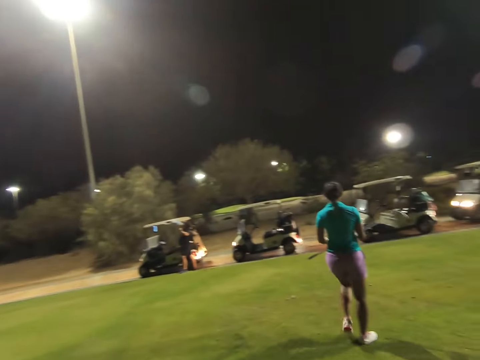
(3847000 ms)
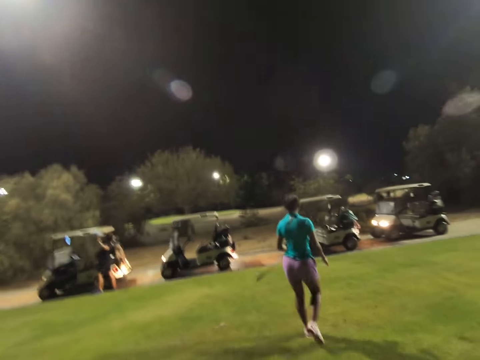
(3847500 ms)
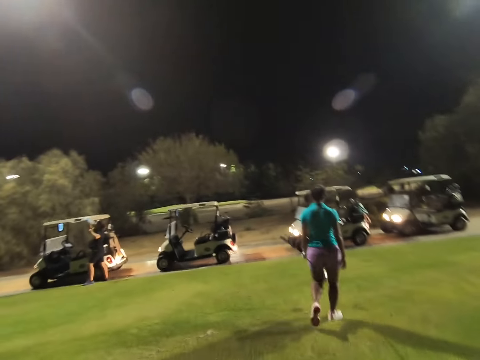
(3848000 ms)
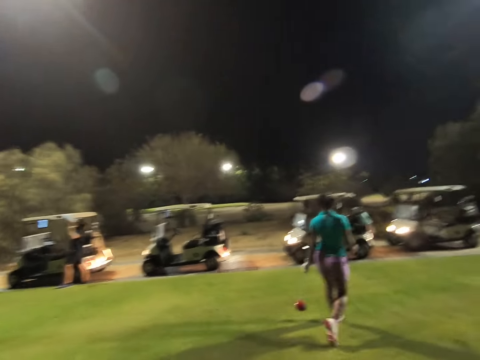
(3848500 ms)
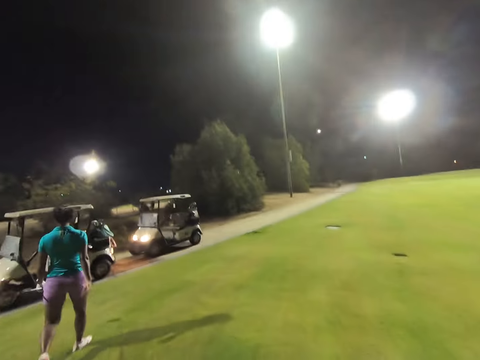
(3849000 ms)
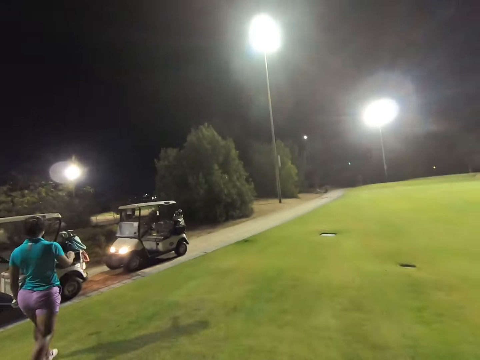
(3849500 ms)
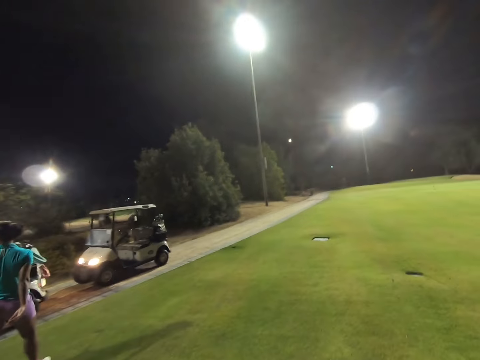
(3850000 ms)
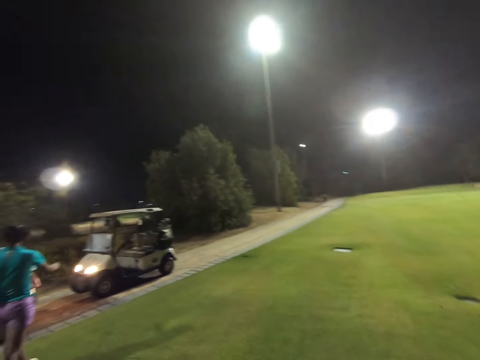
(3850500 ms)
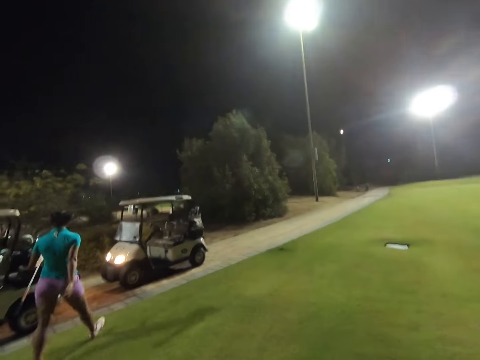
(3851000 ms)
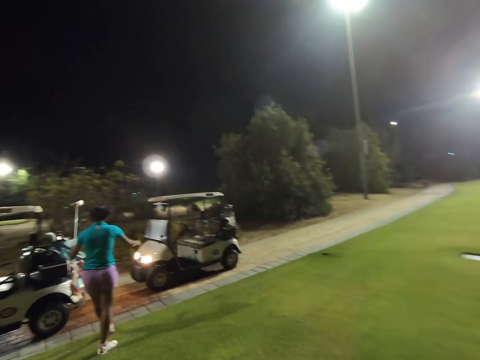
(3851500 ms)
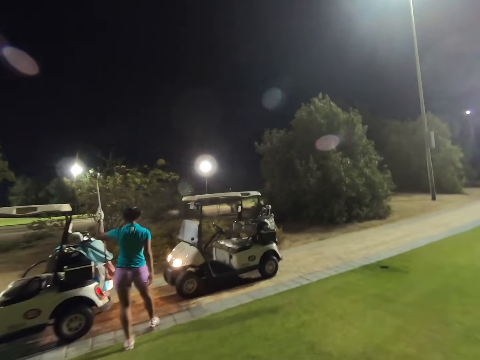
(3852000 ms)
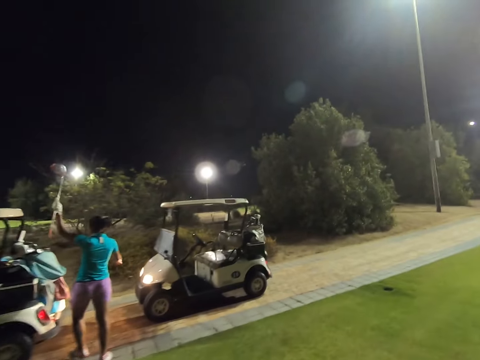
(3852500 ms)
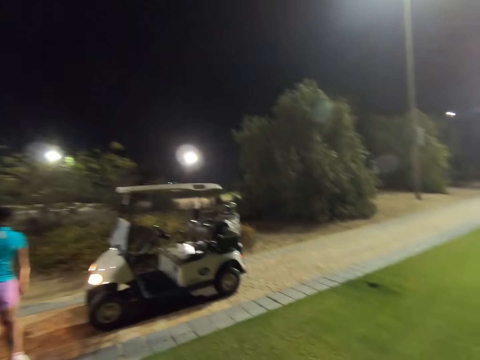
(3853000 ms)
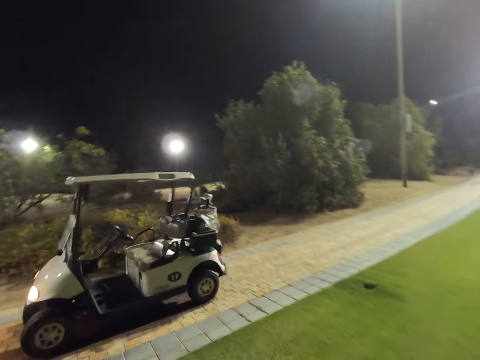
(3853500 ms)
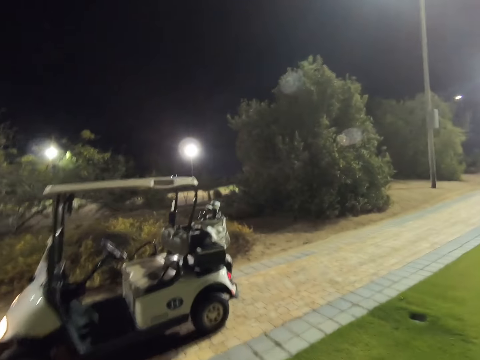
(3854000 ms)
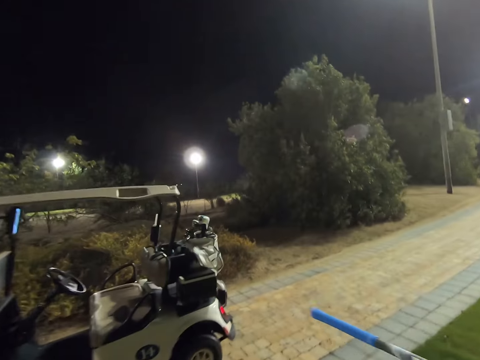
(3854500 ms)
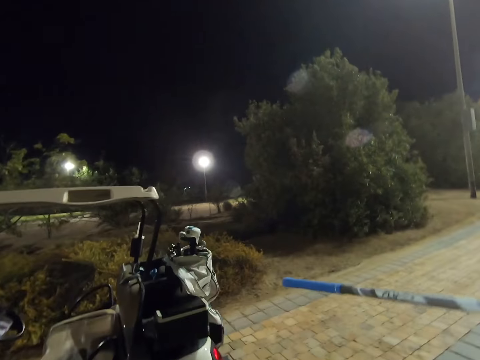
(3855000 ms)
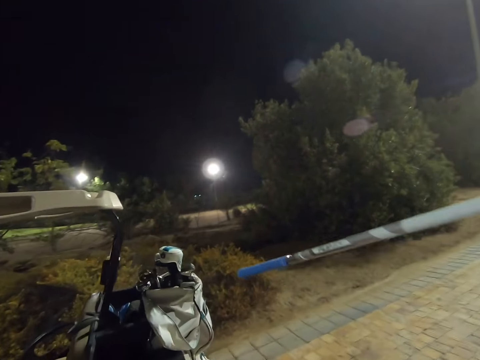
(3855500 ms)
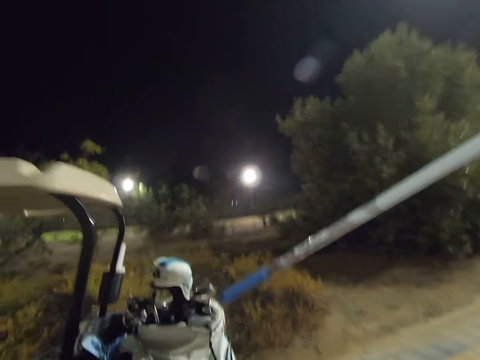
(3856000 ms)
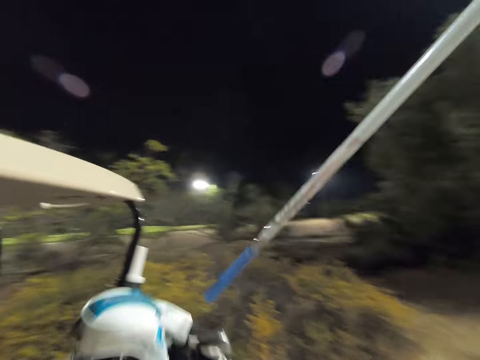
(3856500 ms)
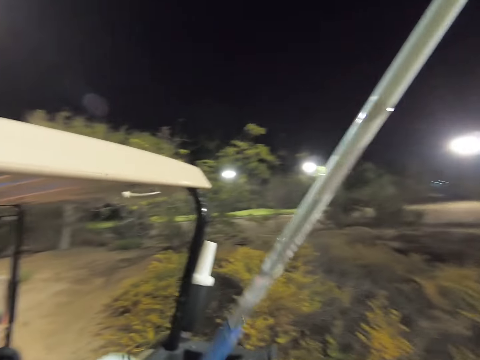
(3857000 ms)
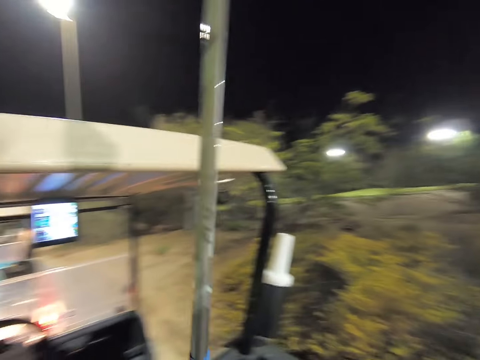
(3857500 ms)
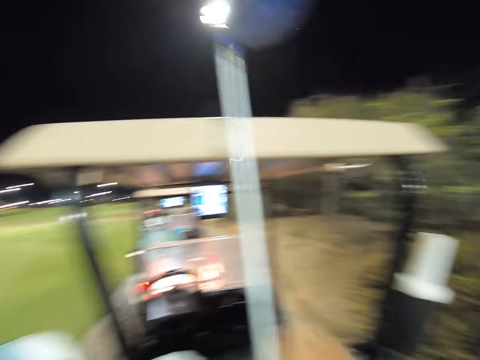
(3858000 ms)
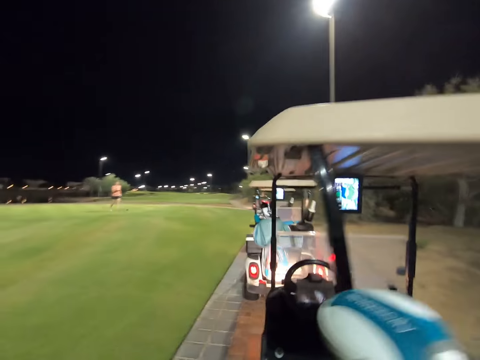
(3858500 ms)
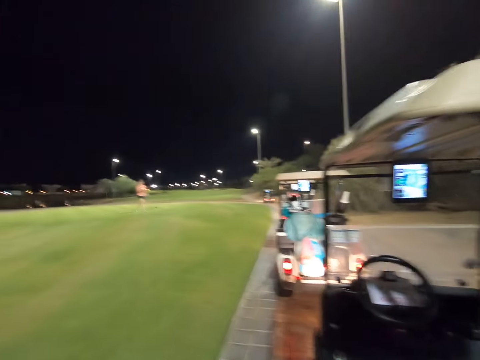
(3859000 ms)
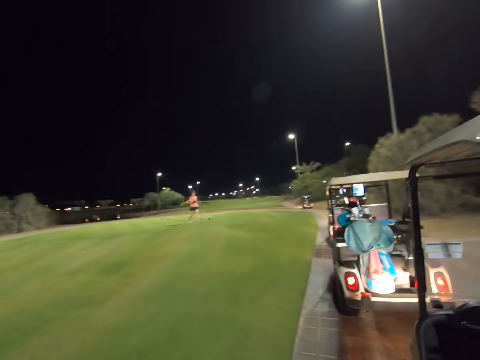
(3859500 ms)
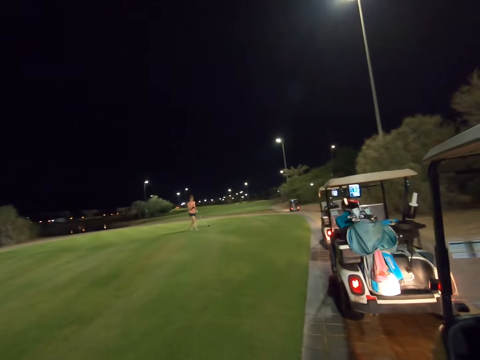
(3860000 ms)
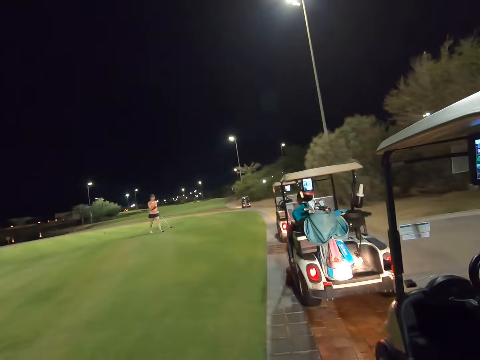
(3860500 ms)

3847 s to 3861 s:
A woman walks on the field towards the golf cart. The woman puts a golf club in the golf bag. The camera wearer walks towards the vehicle. They put a golf club in the golf bag.

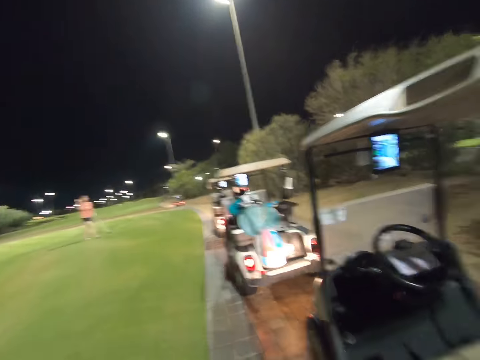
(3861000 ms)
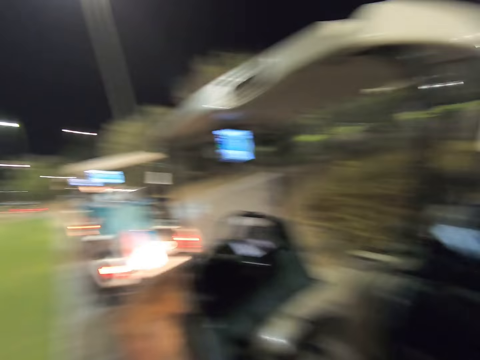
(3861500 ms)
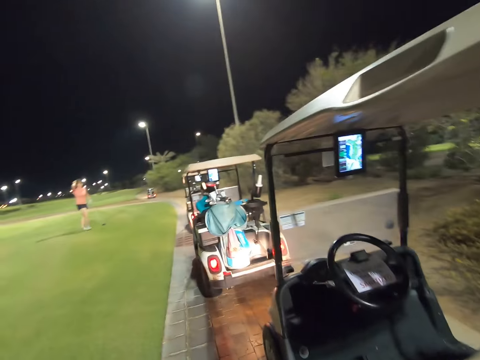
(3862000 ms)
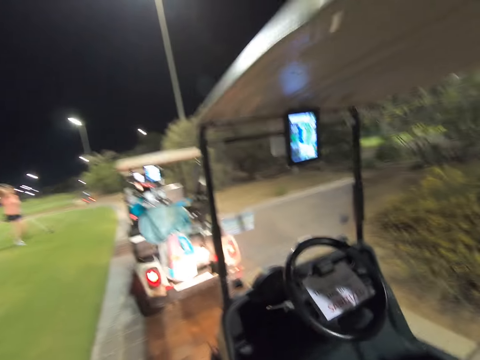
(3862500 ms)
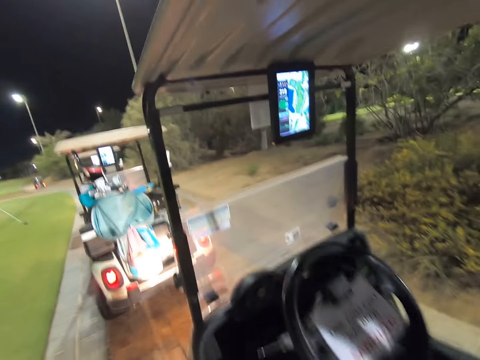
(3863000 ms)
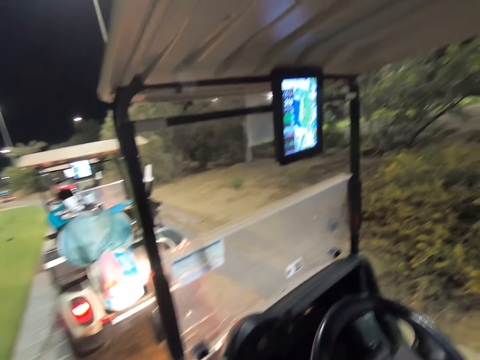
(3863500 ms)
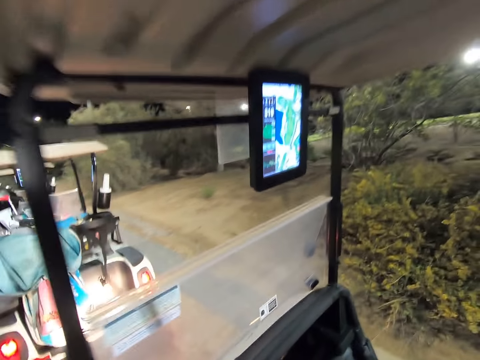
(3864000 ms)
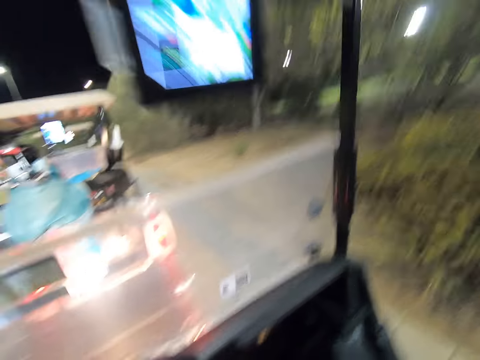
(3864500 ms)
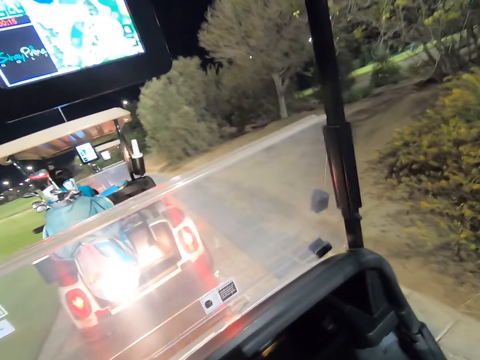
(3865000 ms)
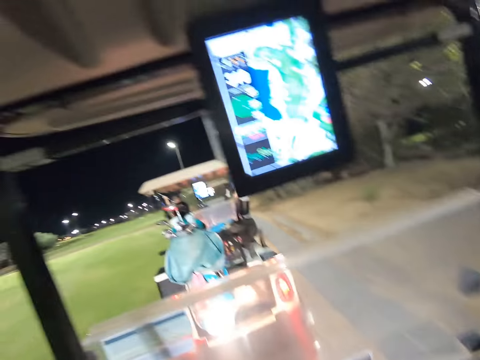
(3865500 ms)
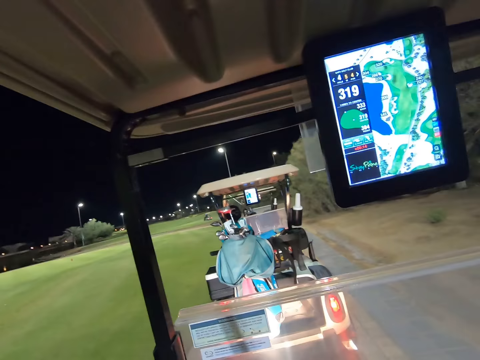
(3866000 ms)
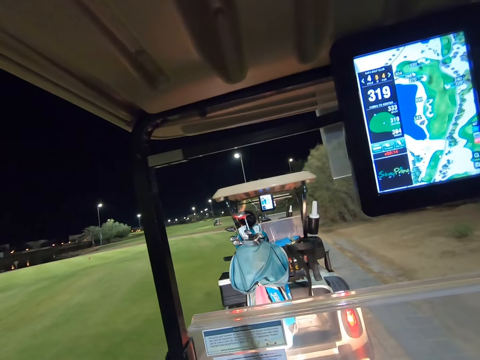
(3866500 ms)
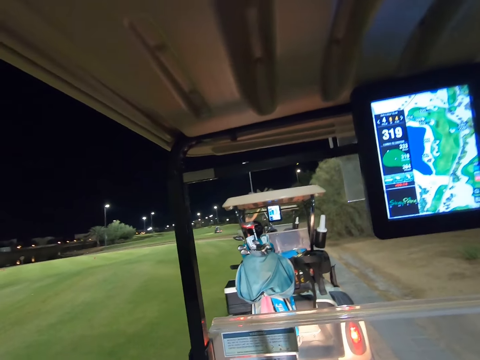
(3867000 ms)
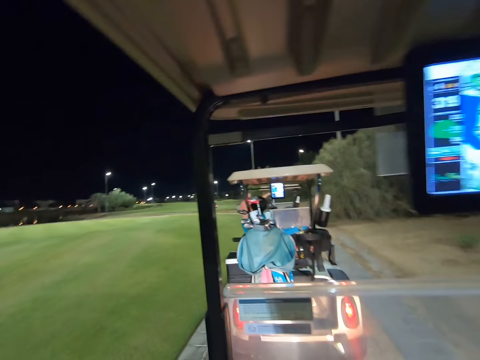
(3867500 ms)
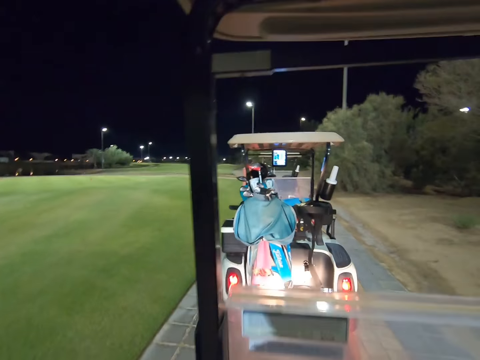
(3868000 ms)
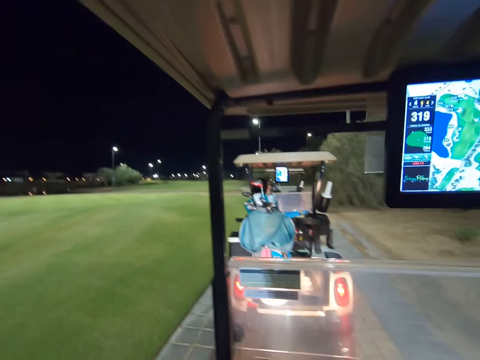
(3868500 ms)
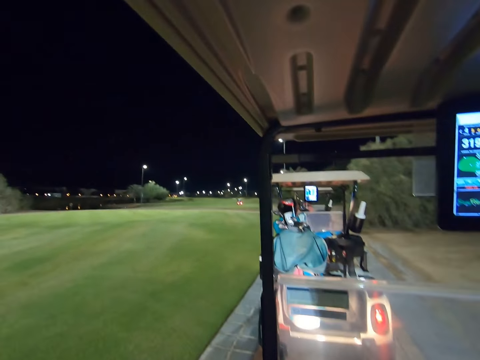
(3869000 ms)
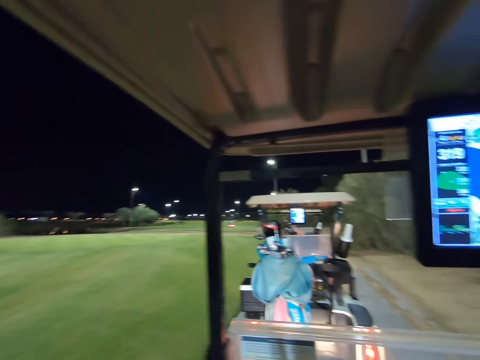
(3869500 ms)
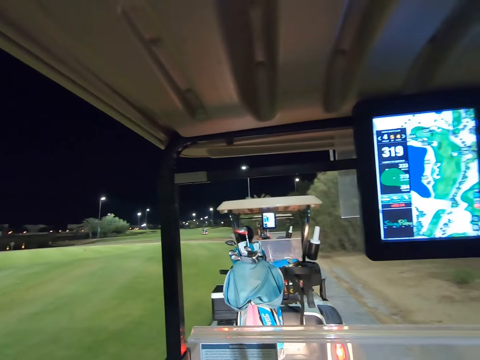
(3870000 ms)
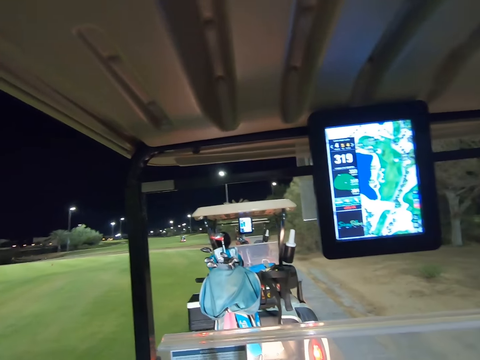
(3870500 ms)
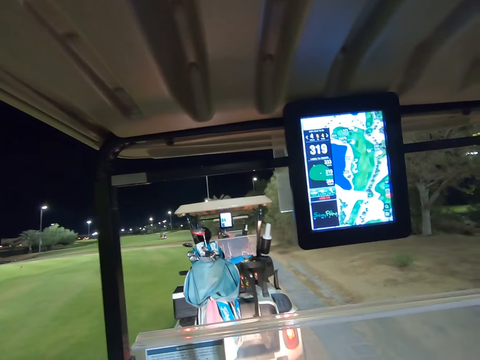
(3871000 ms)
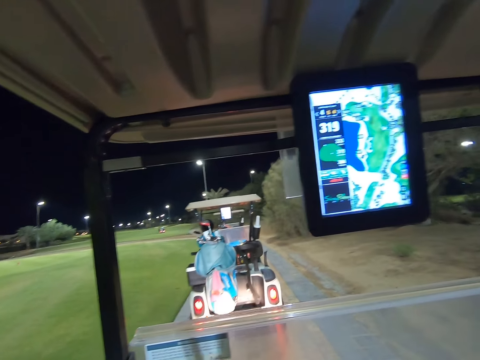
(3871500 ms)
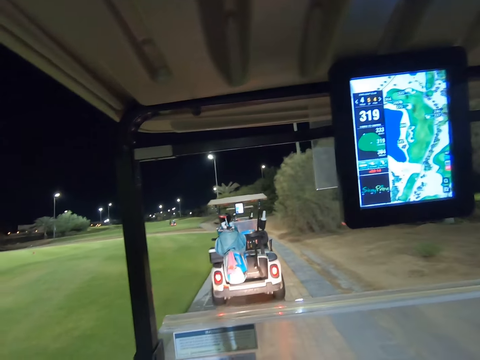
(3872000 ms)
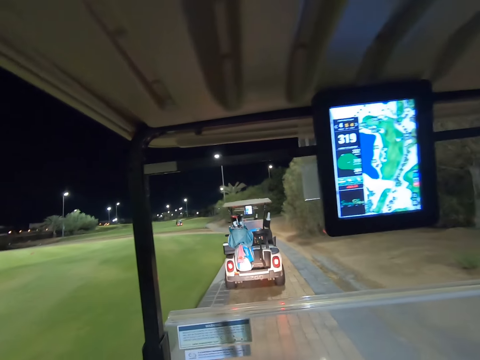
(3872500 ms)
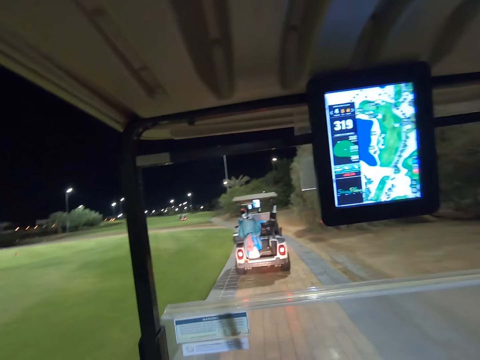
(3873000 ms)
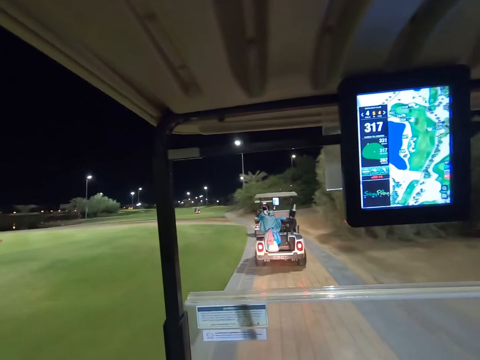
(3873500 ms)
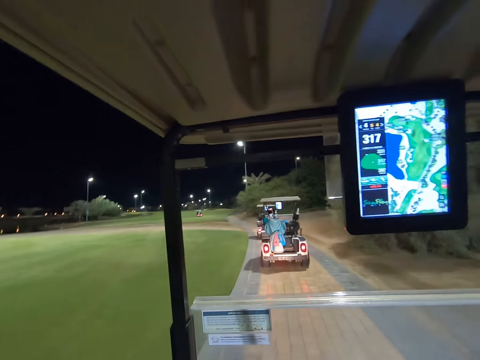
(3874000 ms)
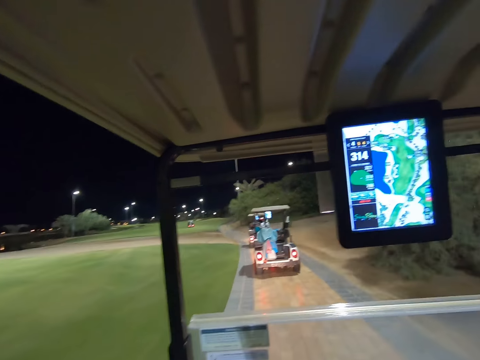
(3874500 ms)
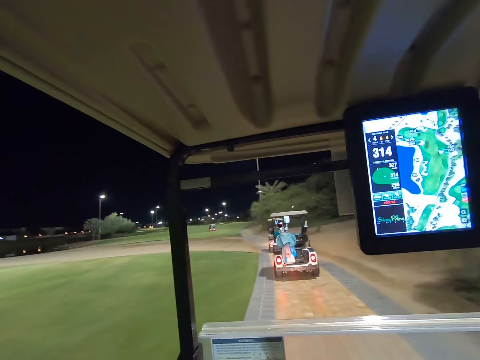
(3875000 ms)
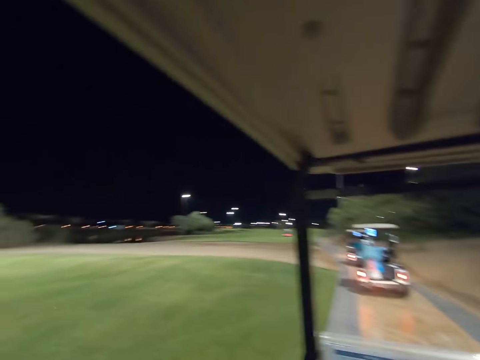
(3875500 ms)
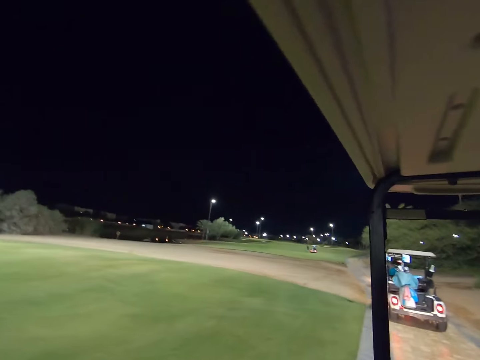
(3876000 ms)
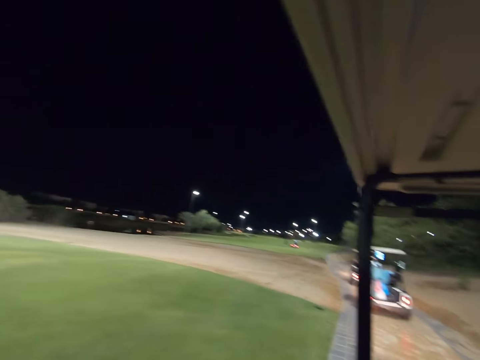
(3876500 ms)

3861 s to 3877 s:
The camera wearer boards the vehicle. They sit in the golf cart. They drive the golf cart.
